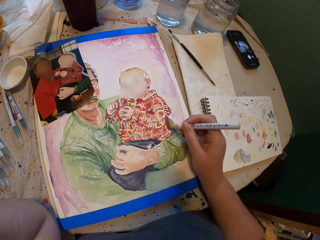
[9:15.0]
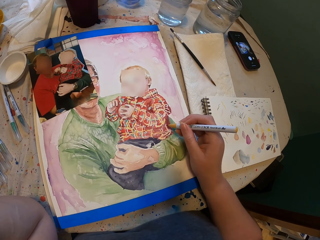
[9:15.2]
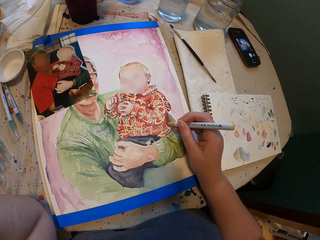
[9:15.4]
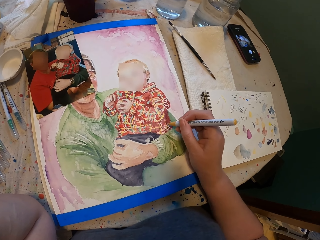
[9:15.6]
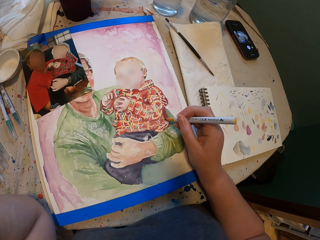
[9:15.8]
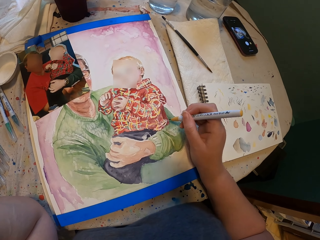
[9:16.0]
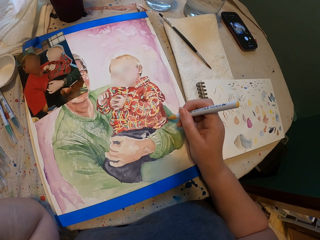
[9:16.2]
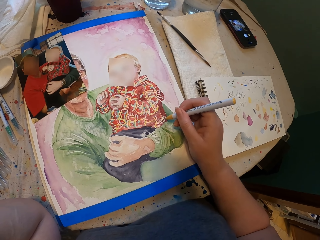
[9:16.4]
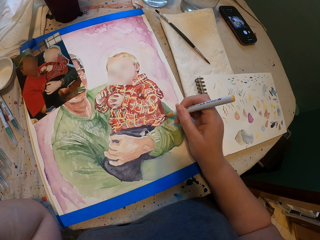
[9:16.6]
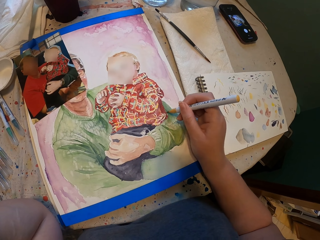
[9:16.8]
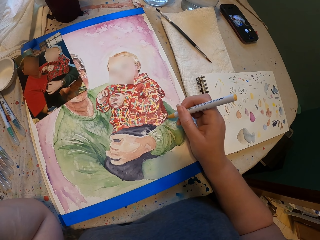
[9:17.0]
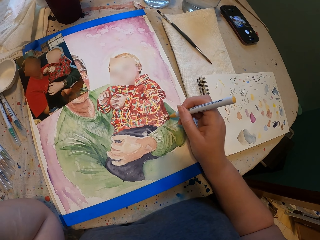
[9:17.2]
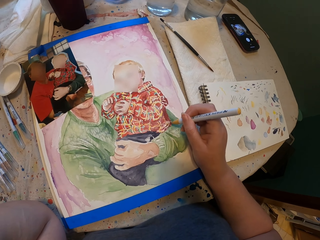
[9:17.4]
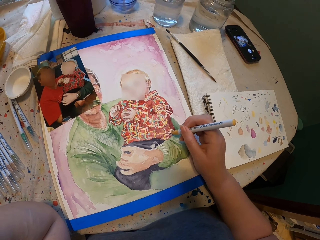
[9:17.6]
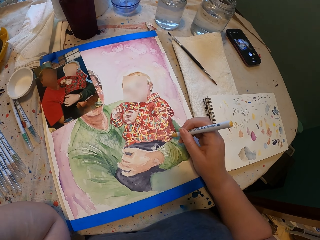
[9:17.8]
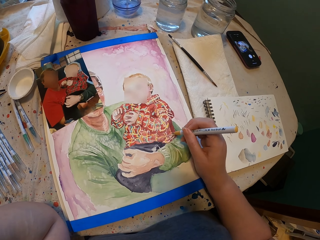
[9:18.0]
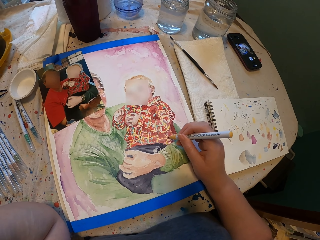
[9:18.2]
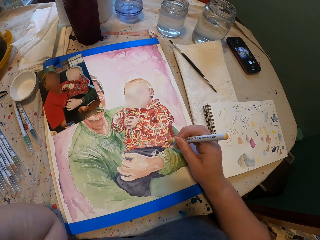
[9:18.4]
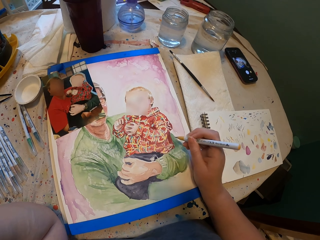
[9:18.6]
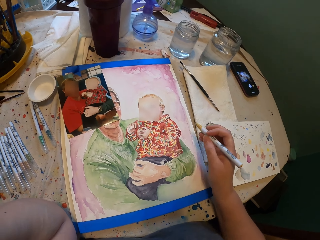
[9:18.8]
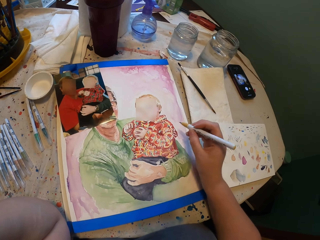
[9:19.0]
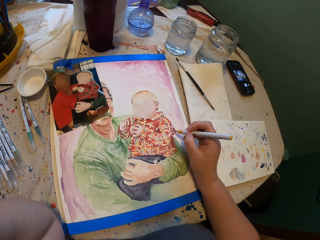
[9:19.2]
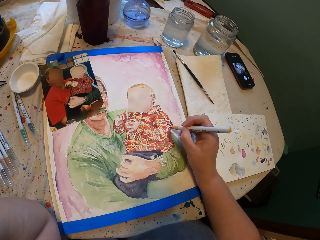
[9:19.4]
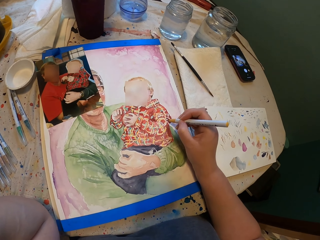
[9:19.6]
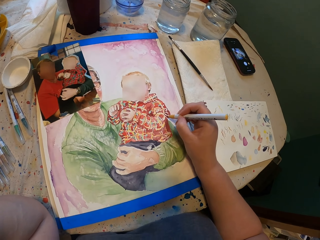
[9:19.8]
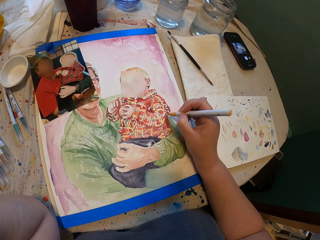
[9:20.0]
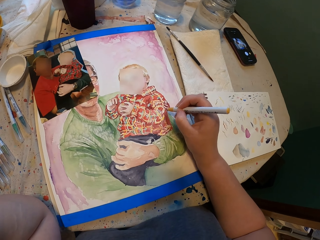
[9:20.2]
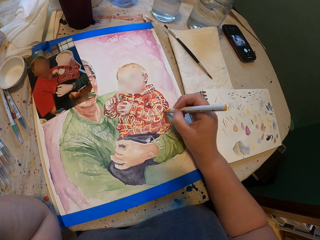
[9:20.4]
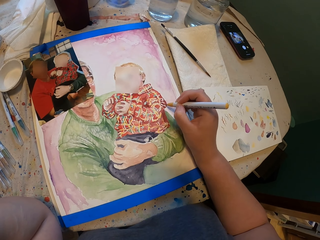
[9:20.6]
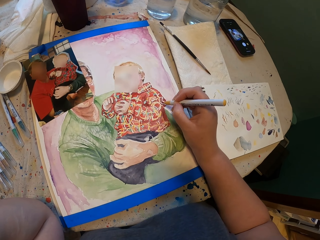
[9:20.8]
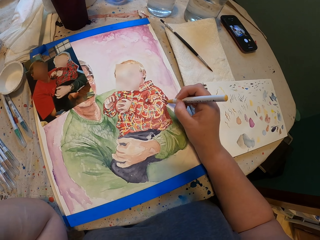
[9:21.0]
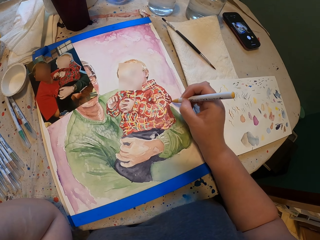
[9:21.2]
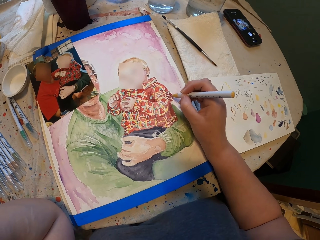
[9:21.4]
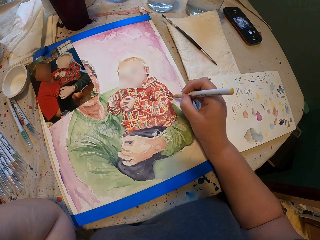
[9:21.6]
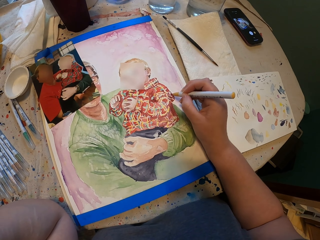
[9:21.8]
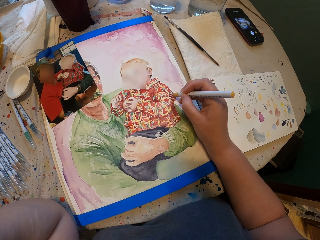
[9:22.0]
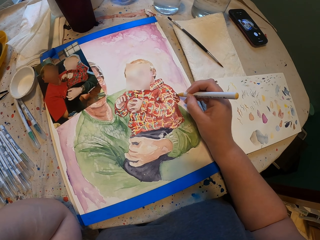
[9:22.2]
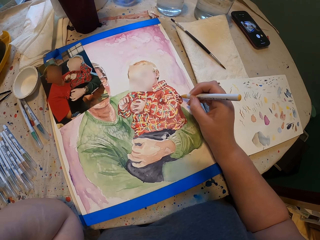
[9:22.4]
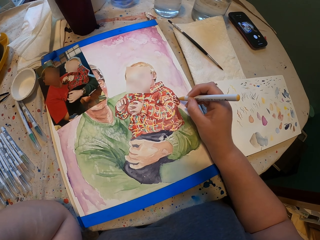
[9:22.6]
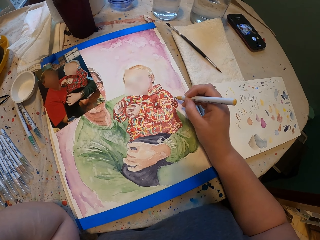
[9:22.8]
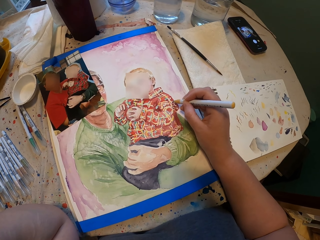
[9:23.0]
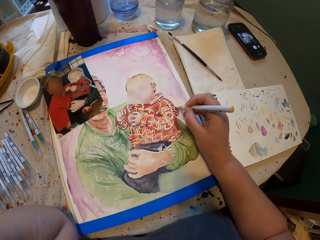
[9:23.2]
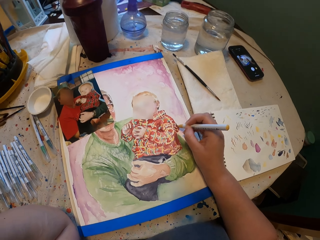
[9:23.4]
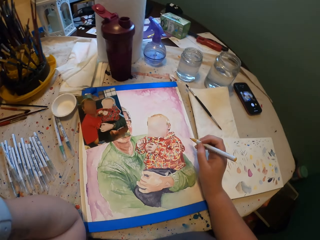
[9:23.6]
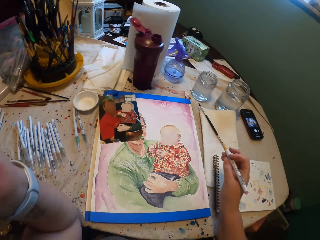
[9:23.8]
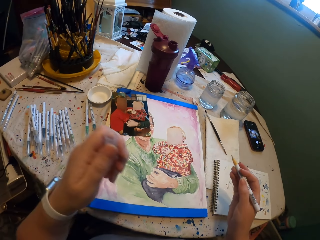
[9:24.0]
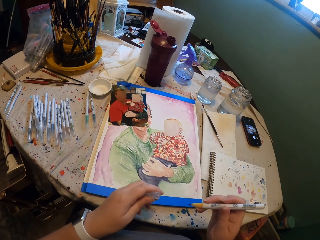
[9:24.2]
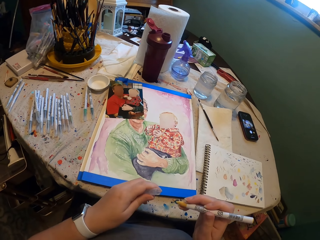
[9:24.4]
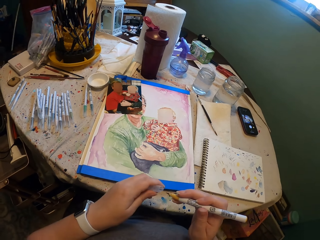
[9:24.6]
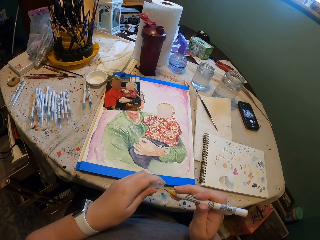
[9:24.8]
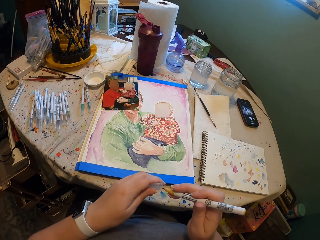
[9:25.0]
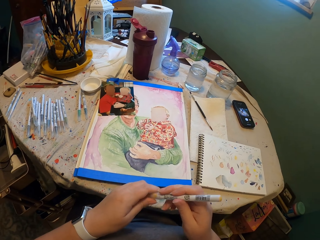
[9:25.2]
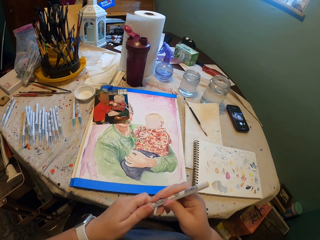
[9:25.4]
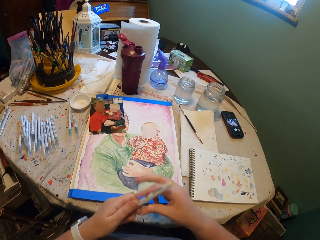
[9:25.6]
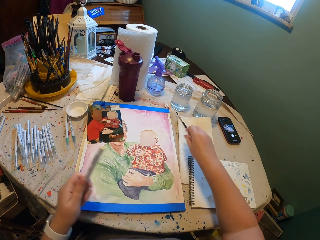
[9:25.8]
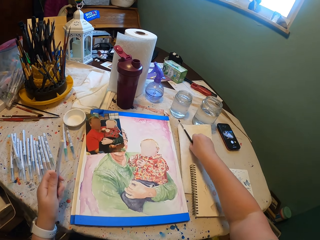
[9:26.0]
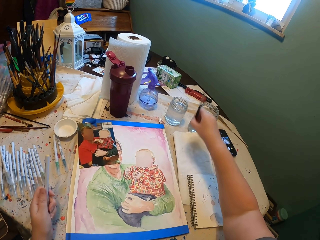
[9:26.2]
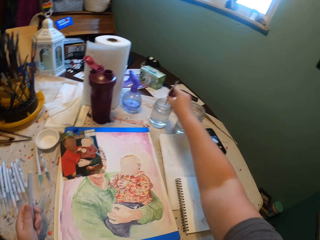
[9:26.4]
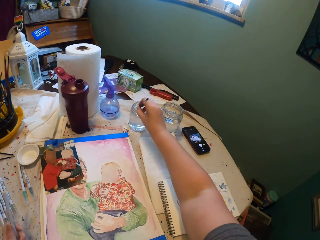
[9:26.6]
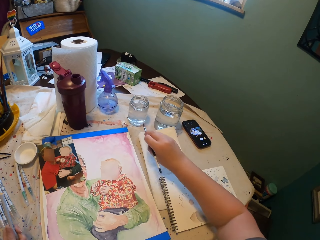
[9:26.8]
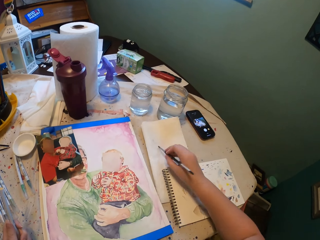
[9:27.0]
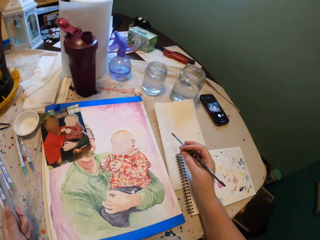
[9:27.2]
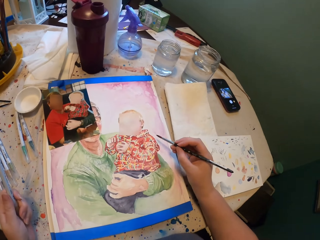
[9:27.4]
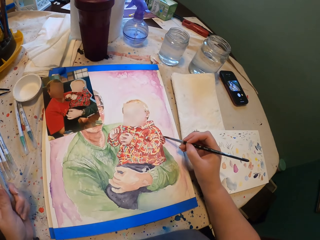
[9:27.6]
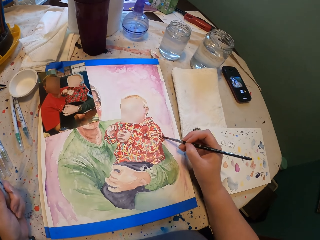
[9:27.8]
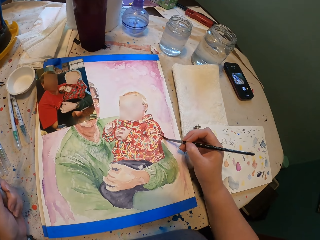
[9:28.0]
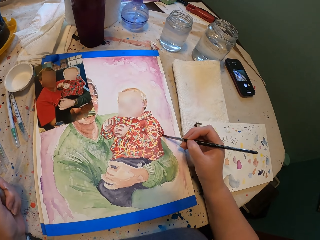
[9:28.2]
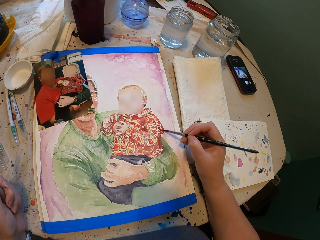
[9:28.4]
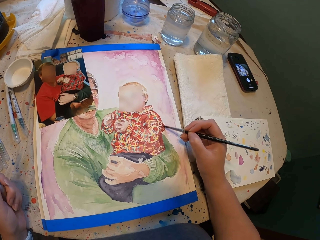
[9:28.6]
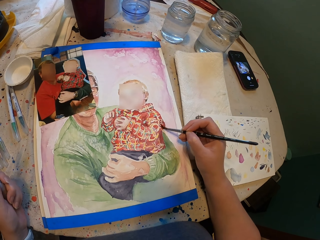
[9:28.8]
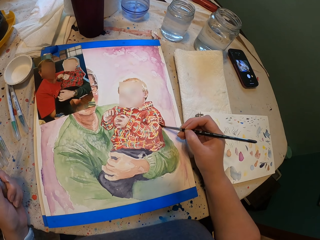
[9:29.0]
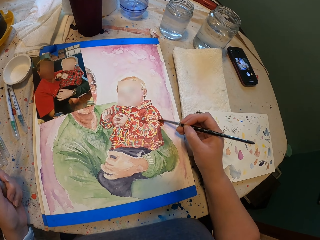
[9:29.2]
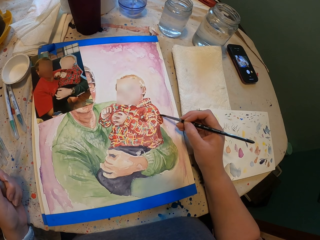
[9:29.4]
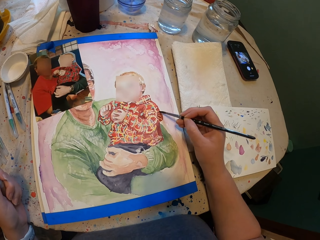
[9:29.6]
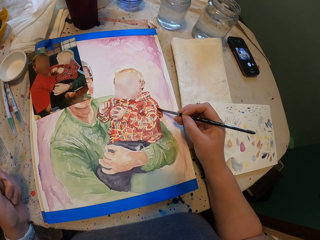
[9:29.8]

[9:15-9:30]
The camera wearer closes the pen with a lid. They pick a colour and pick a paint brush. They dip the brush into the water in a bottle. They reduce water from the brush. They paint the picture.

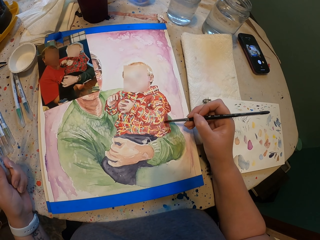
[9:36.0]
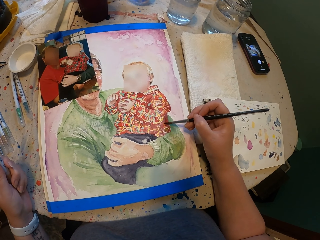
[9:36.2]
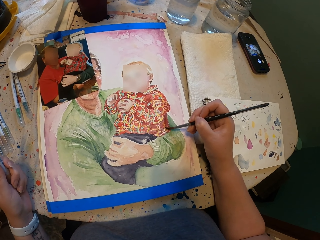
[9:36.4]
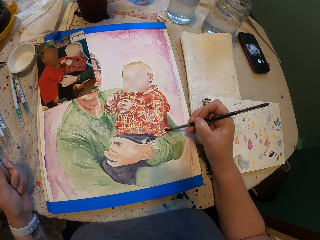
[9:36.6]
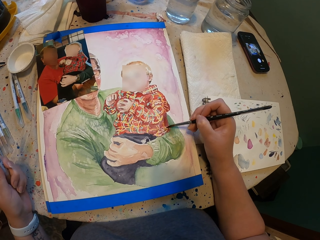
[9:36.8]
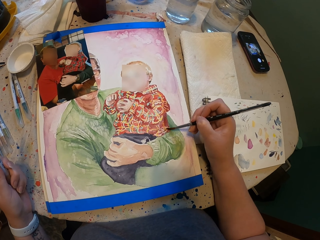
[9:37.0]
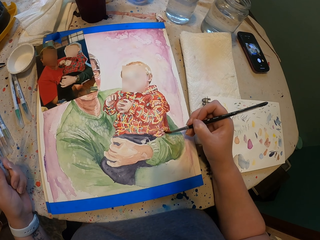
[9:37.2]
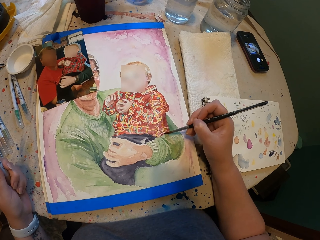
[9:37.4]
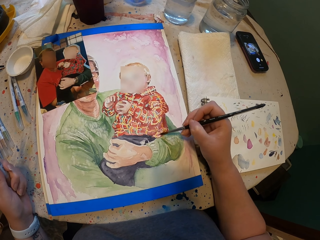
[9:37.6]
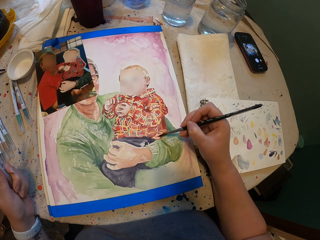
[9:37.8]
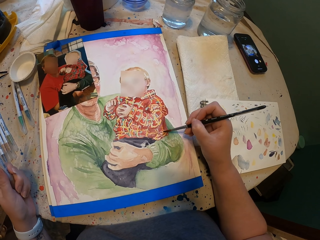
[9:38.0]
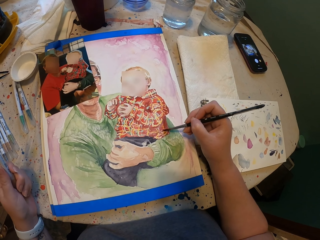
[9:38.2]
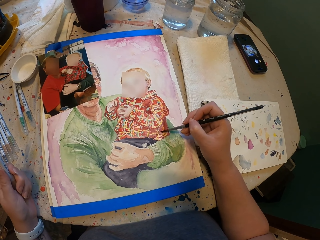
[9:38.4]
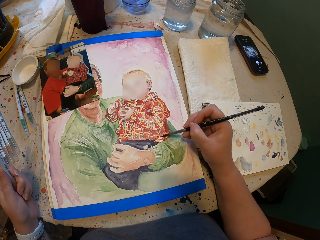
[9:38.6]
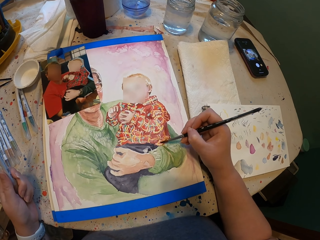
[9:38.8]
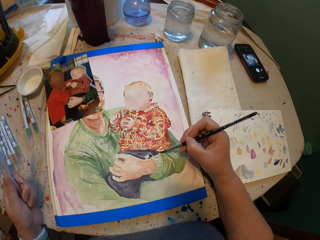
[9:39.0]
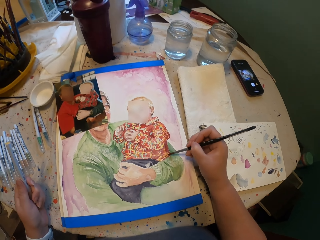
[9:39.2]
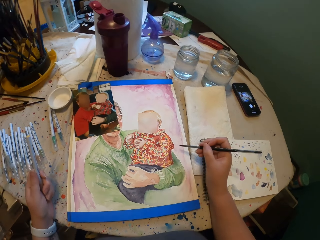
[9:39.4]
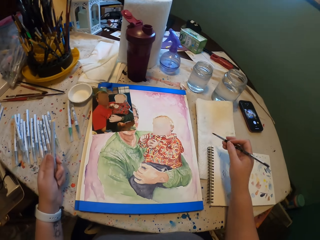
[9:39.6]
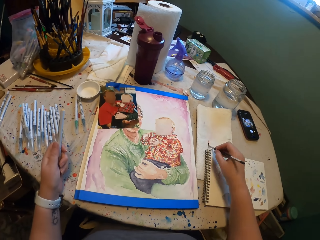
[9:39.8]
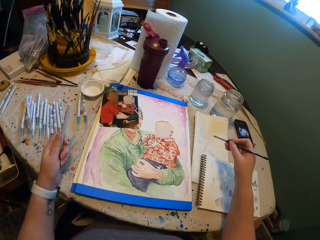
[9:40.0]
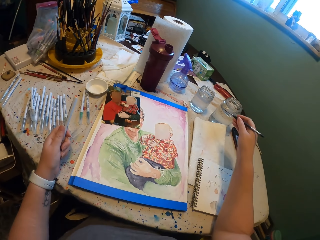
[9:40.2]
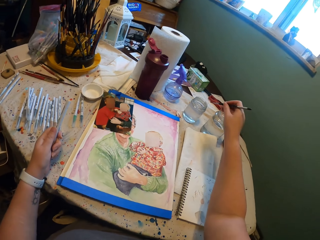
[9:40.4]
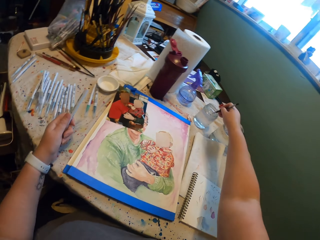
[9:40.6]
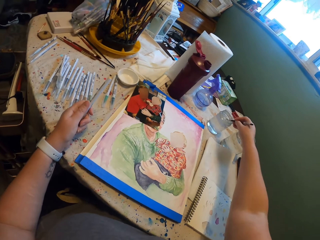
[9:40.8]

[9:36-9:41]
The camera wearer reduces the paint from the brush. They dip the brush into the water.

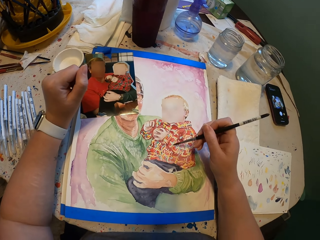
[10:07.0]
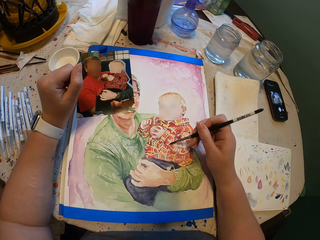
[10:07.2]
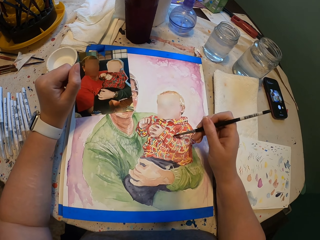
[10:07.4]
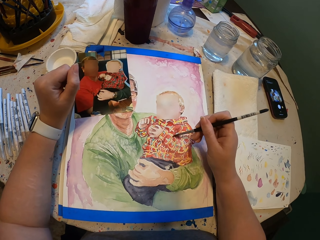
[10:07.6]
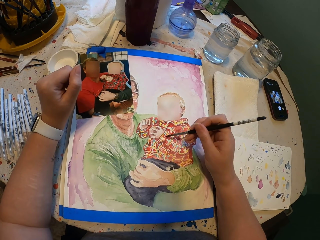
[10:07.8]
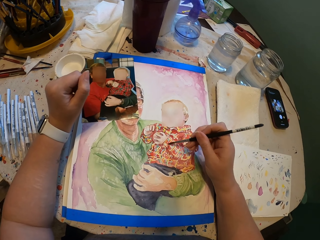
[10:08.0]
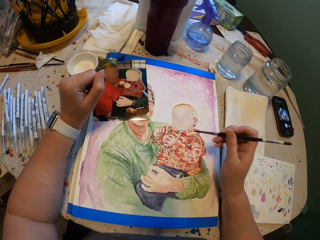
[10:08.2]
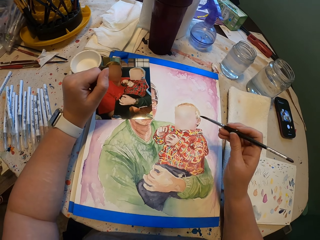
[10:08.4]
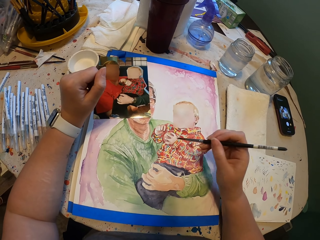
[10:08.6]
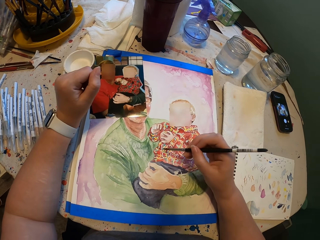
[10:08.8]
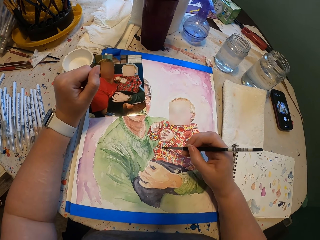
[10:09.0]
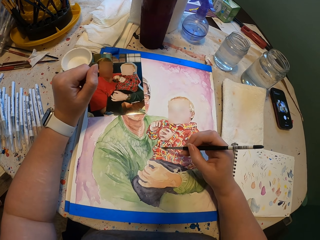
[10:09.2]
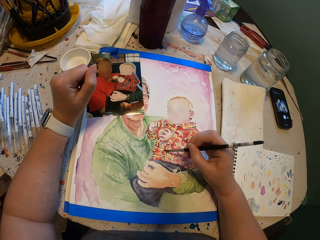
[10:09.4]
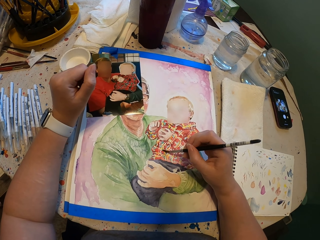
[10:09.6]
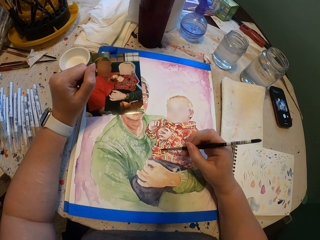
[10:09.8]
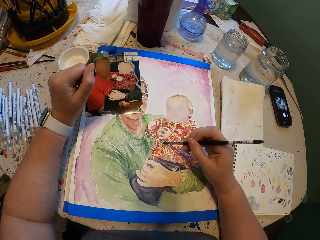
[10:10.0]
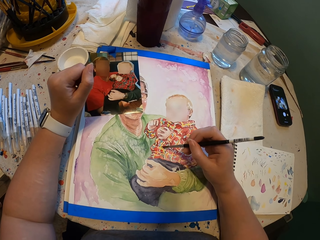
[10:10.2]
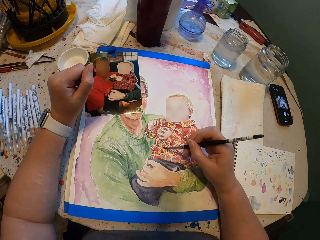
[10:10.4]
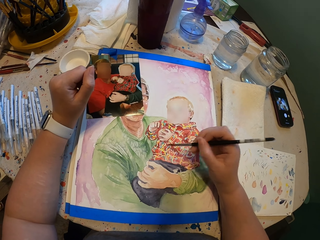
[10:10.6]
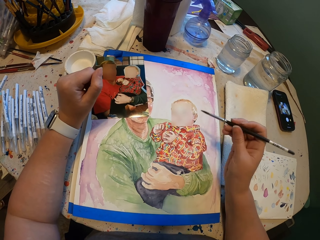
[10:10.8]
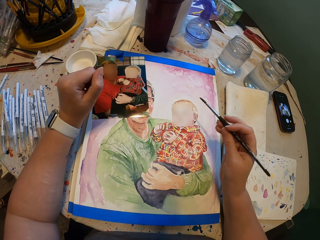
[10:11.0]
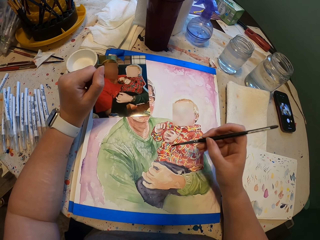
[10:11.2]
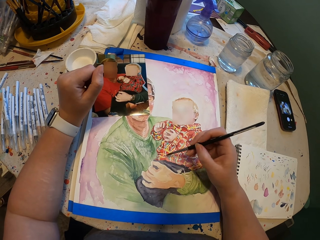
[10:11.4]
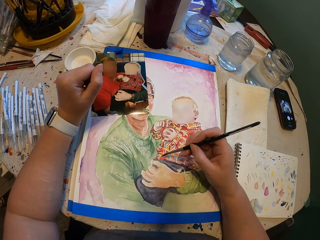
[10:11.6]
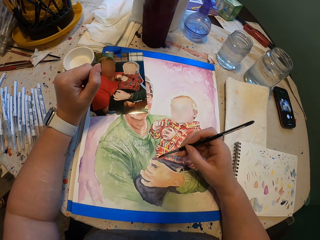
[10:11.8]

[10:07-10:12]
The camera wearer paints the picture.
